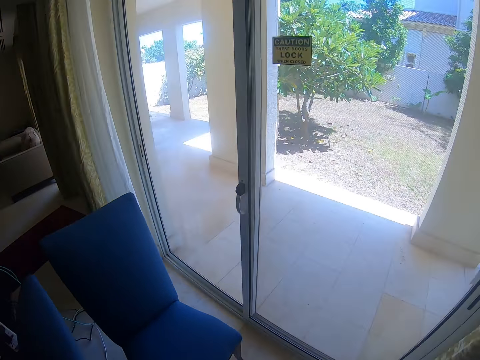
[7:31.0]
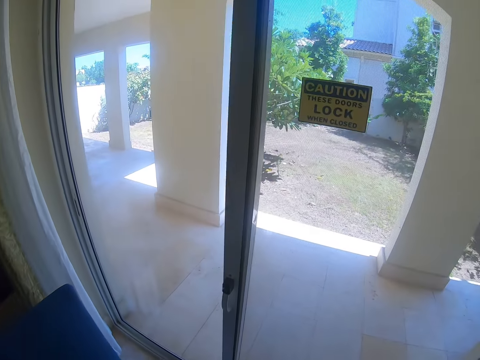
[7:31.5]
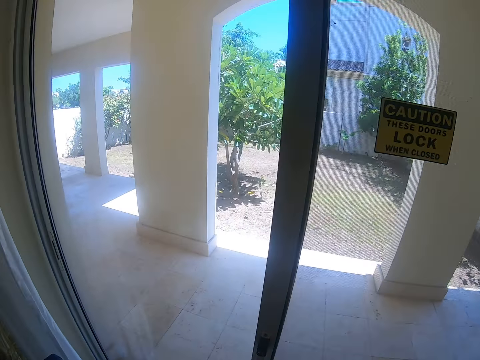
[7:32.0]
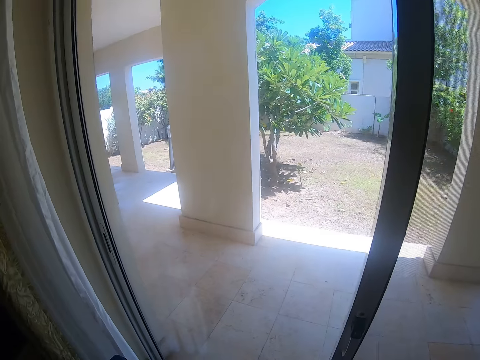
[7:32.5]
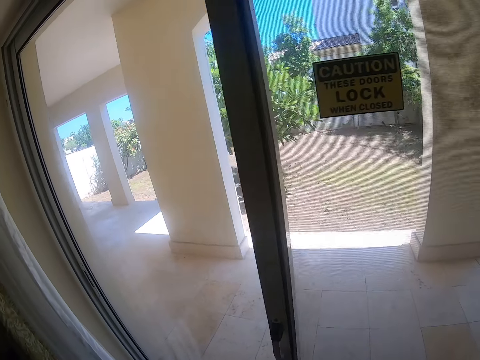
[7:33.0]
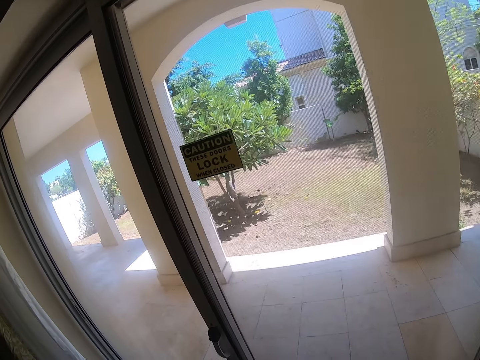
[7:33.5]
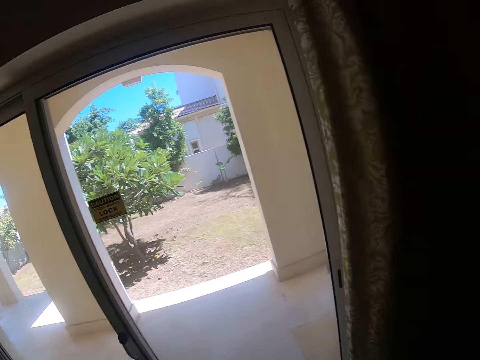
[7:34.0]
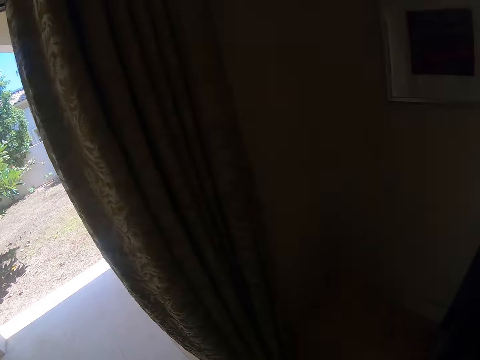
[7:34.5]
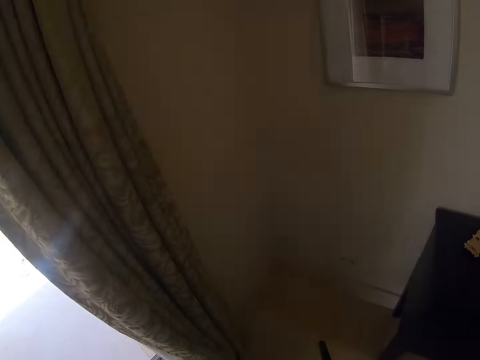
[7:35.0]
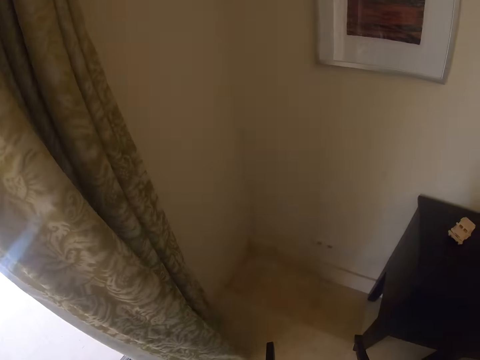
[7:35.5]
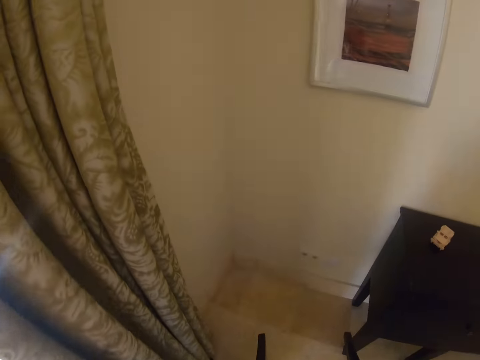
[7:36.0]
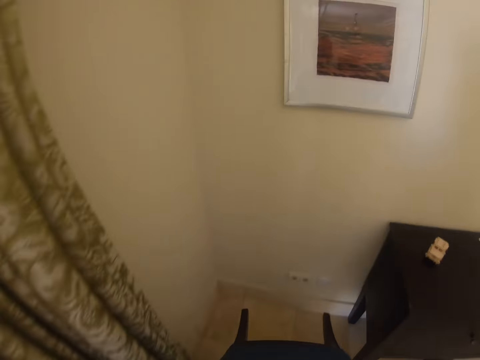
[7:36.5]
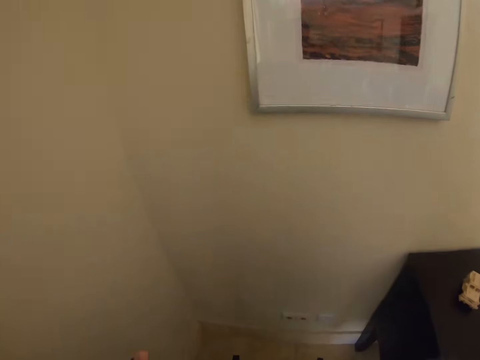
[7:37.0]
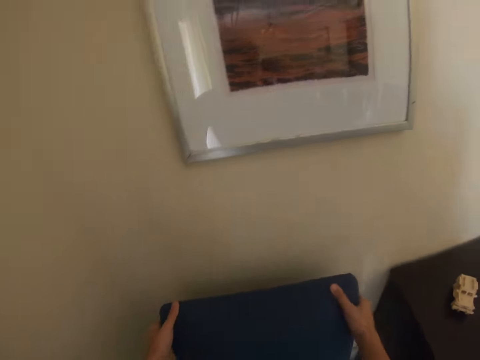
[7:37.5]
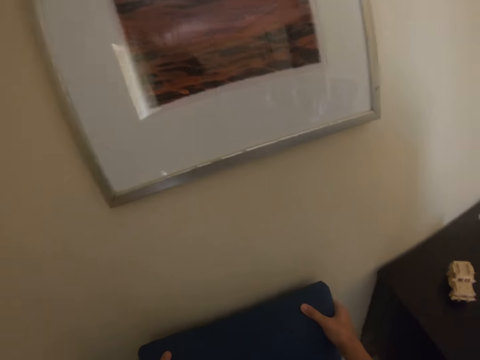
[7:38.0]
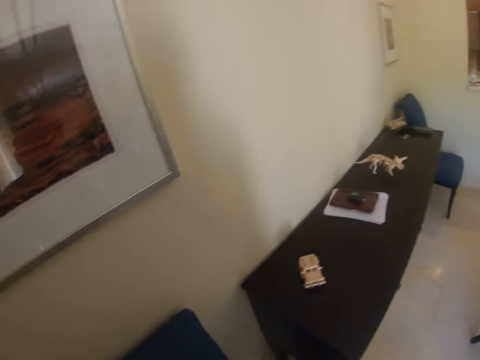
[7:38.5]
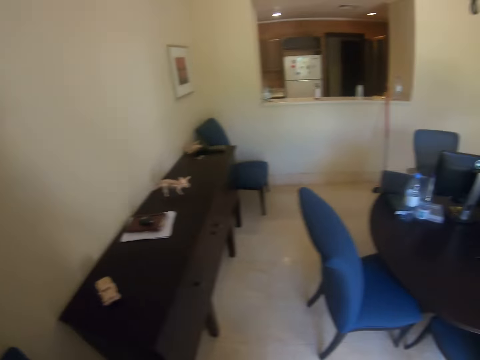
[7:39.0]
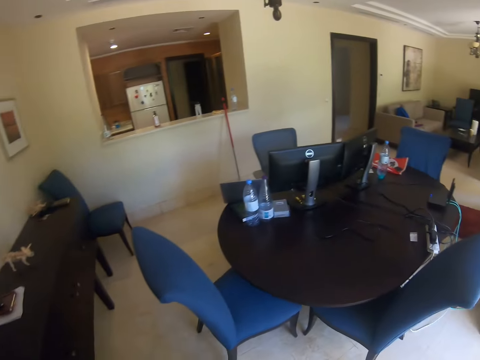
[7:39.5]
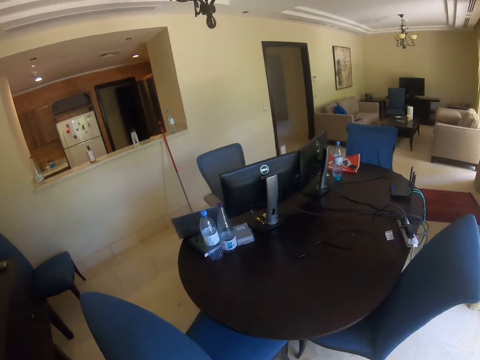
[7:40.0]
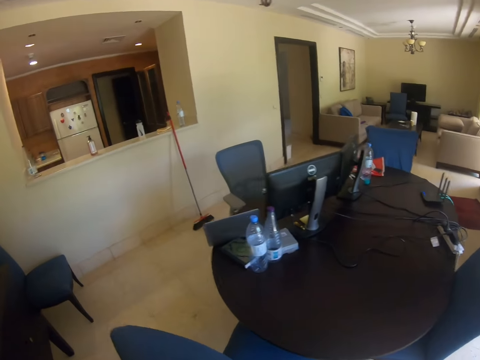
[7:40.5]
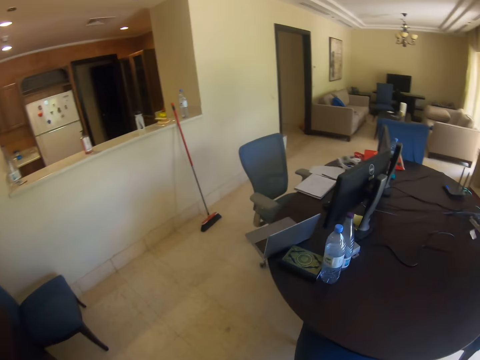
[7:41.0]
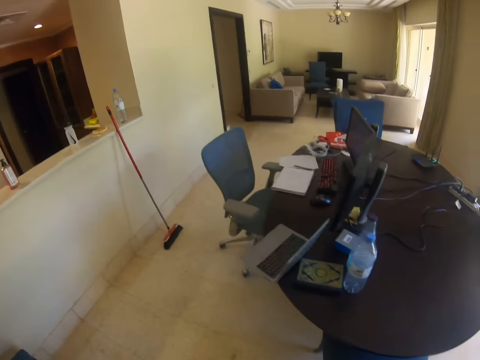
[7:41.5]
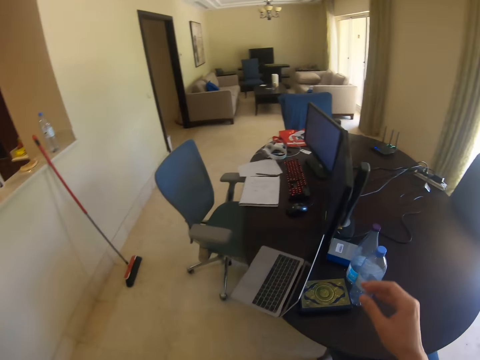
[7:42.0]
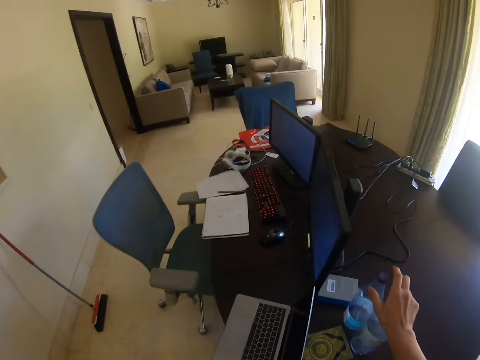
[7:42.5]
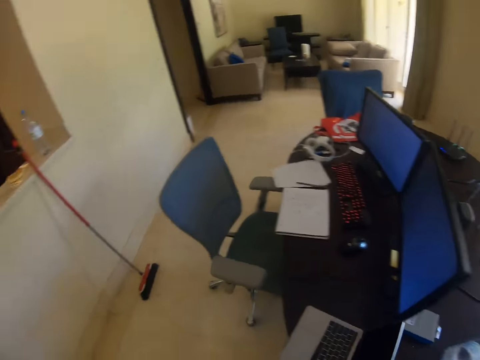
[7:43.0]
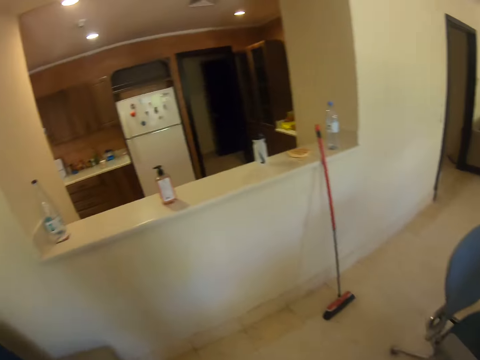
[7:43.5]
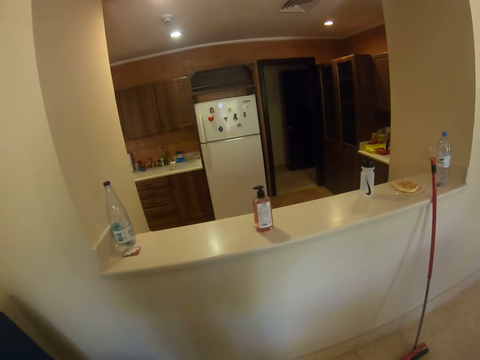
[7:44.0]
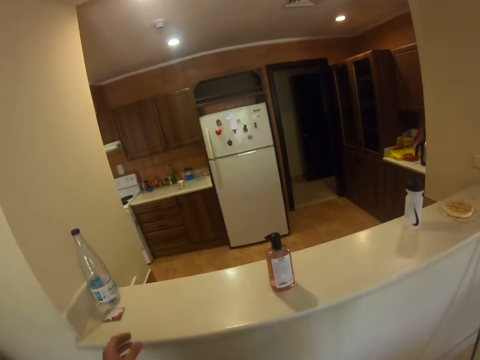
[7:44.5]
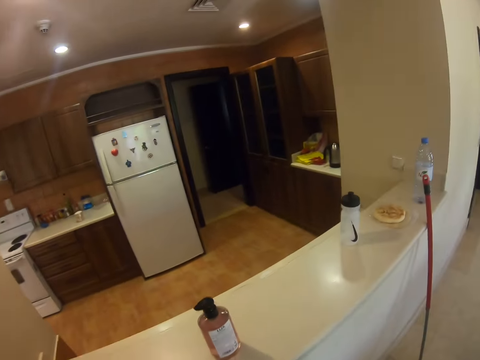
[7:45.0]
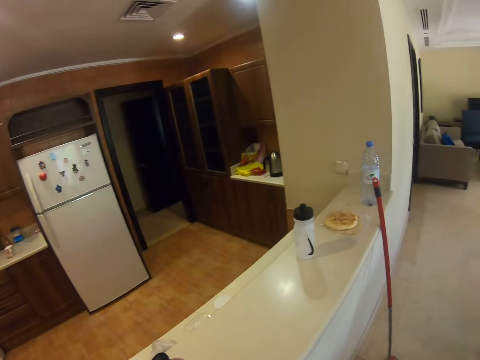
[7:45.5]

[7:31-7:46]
The camera wearer picks up a chair and puts the chair next to a table stand. They pick up water bottles on the table. They walk around the house.

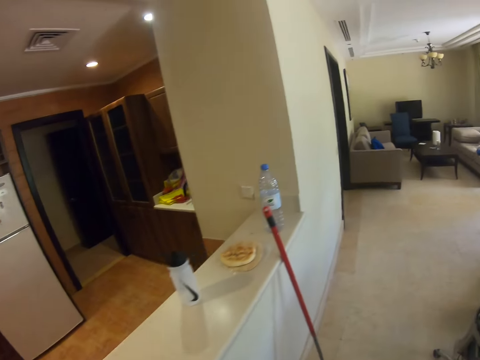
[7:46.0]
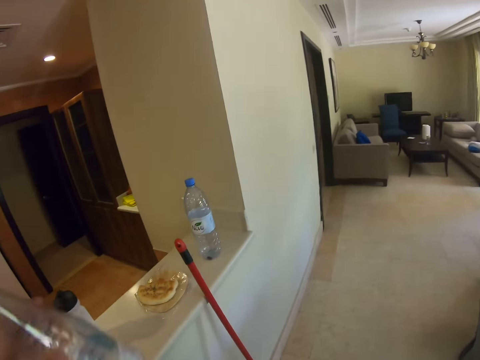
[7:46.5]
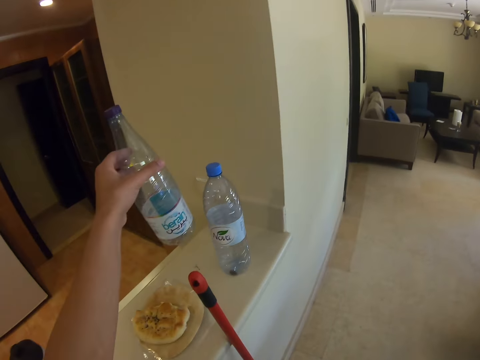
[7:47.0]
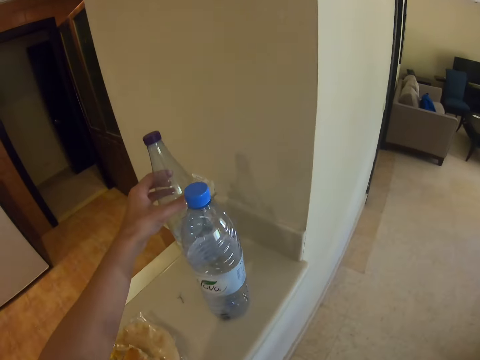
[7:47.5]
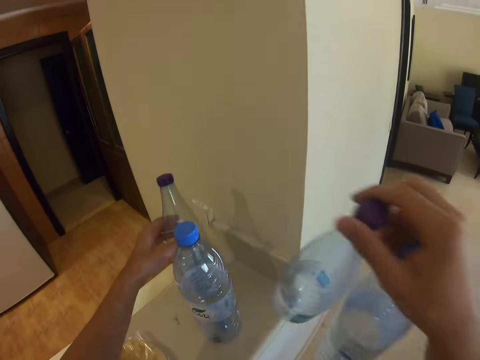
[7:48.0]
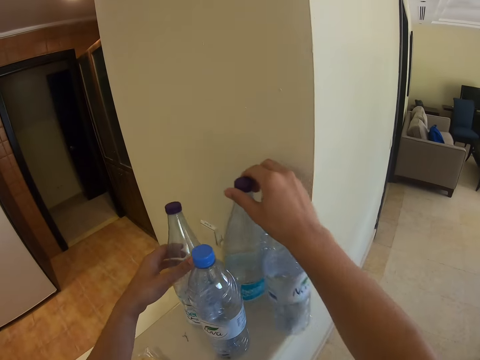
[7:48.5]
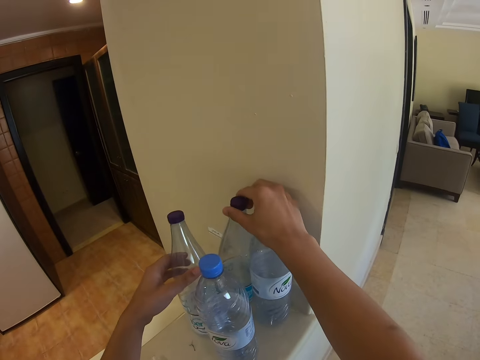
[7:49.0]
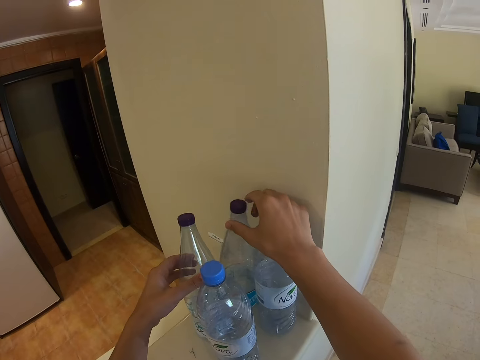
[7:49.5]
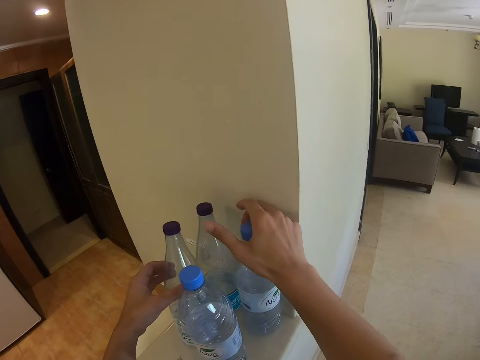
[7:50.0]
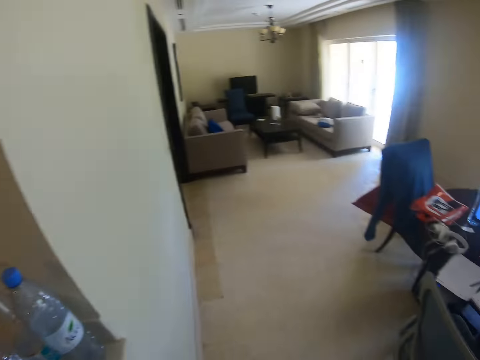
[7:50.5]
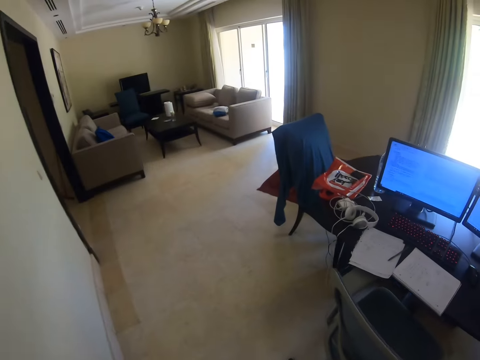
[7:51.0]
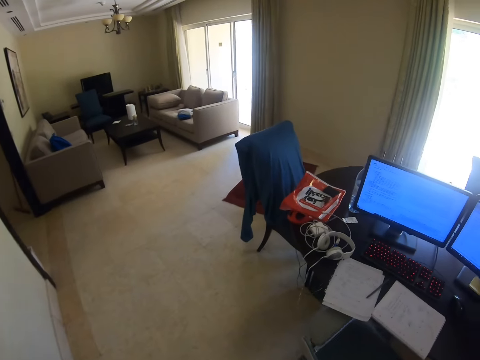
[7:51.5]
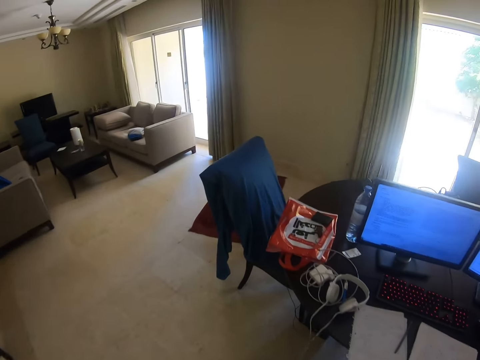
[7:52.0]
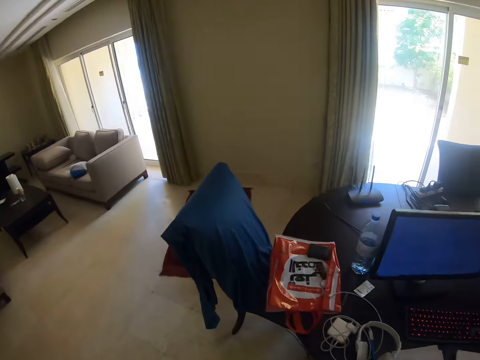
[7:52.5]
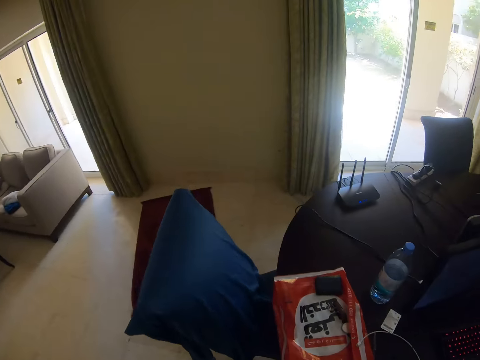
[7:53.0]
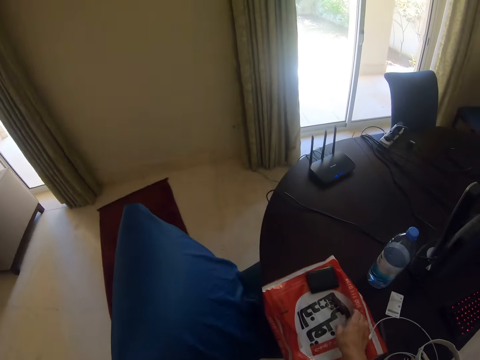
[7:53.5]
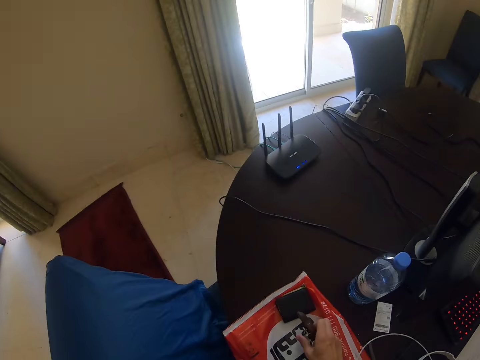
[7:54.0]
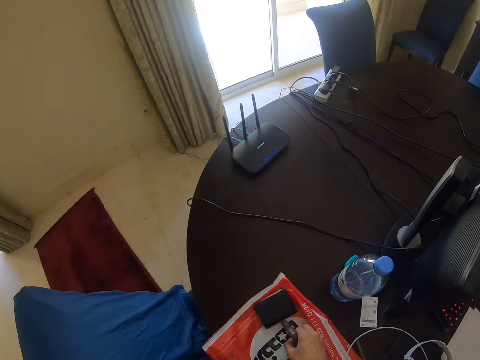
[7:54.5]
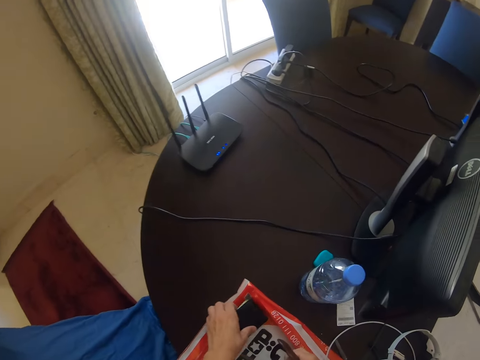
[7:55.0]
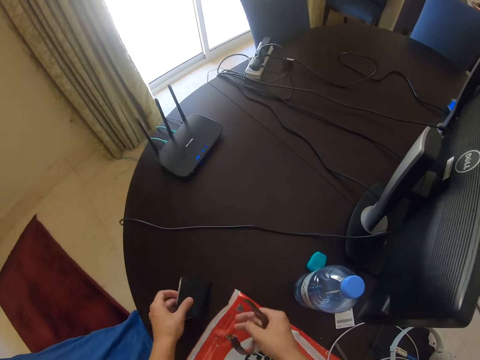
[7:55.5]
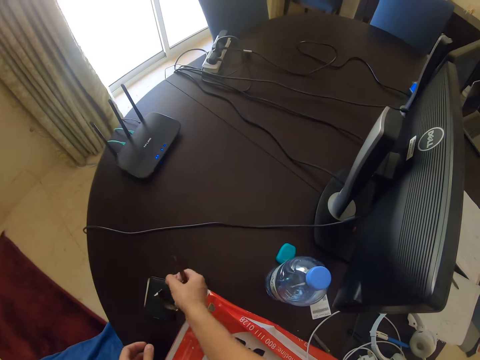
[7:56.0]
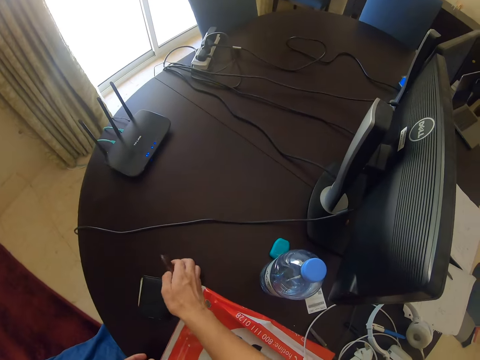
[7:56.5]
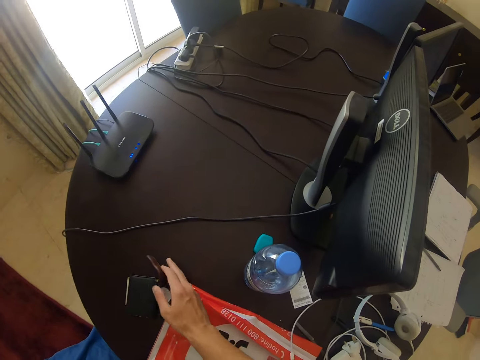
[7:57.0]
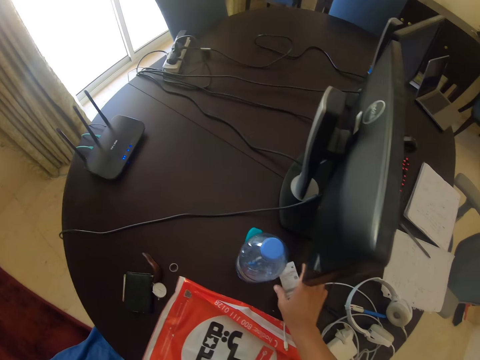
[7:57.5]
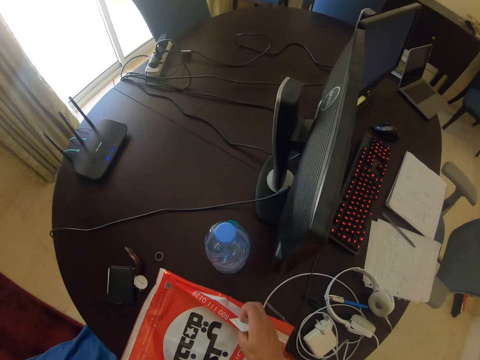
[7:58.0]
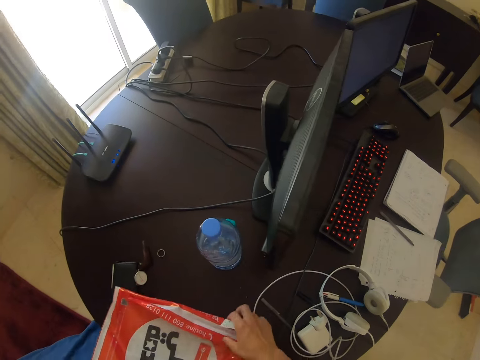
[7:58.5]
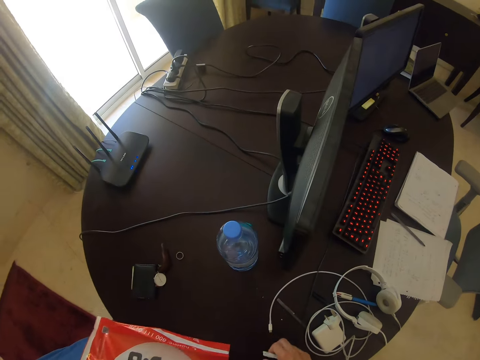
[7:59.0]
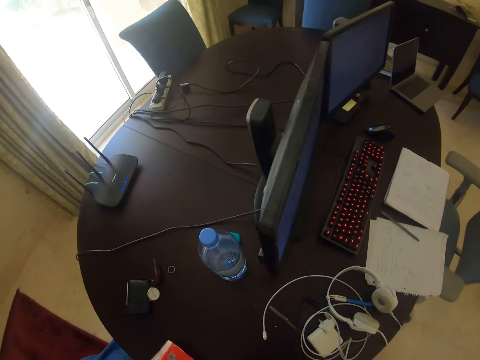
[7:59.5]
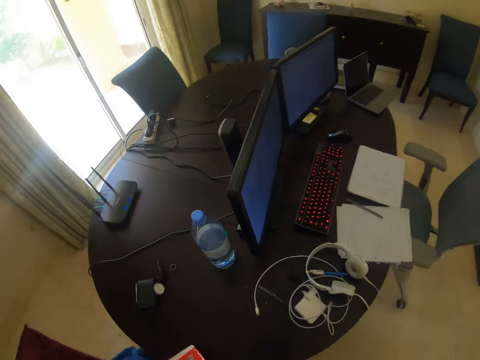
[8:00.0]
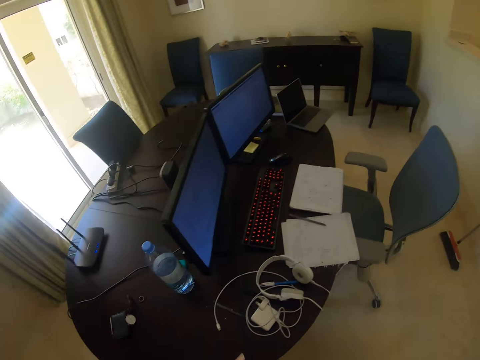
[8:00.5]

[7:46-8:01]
The camera wearer puts the bottle on the wall. They walk around the house. They pick something from the paper. They put something on the table. They remove a watch and a wallet on top of the red plastic bag. They pick a paper from the table. They pick a sachet from the table.
